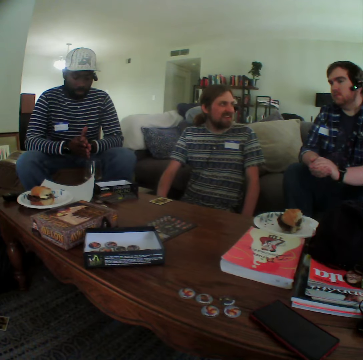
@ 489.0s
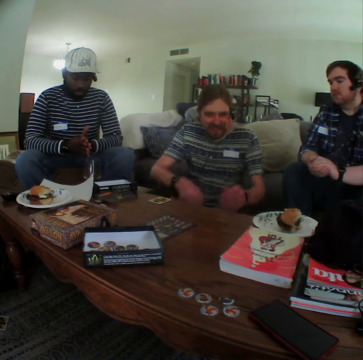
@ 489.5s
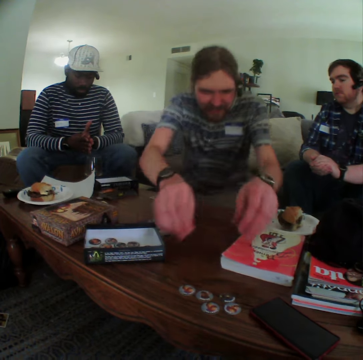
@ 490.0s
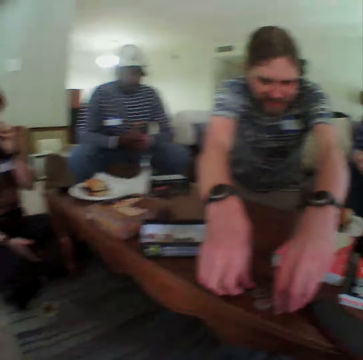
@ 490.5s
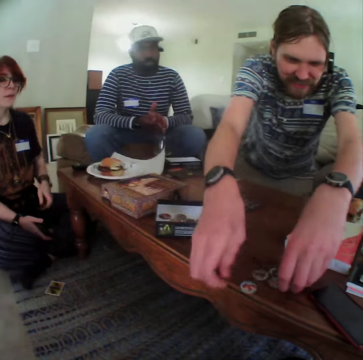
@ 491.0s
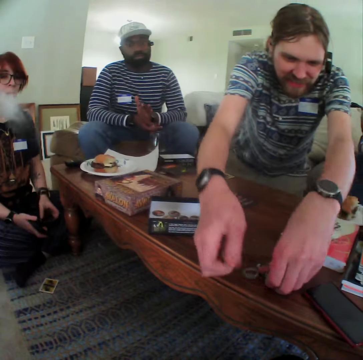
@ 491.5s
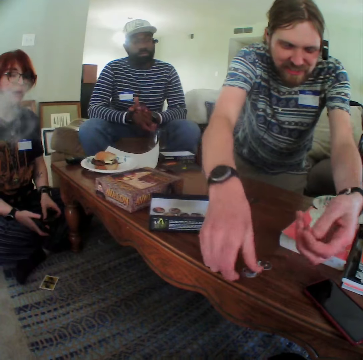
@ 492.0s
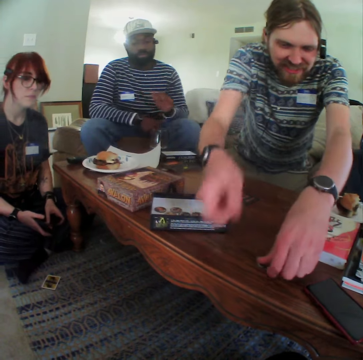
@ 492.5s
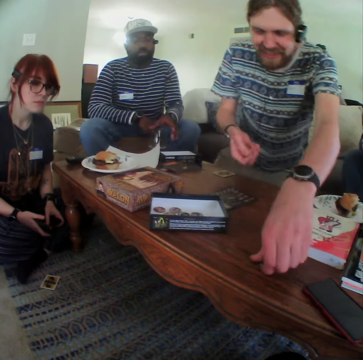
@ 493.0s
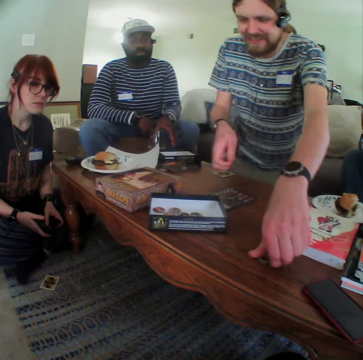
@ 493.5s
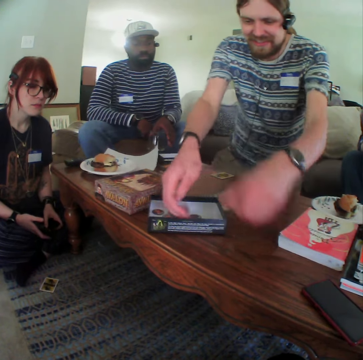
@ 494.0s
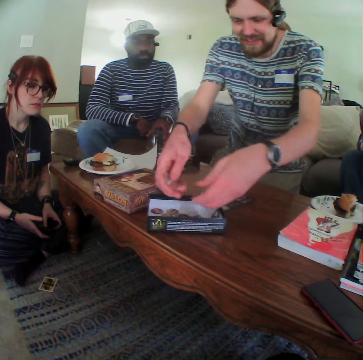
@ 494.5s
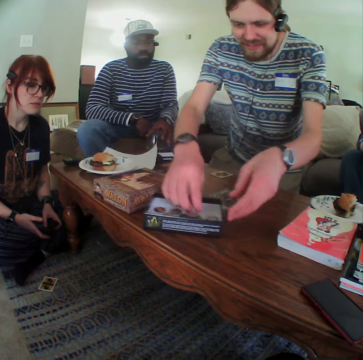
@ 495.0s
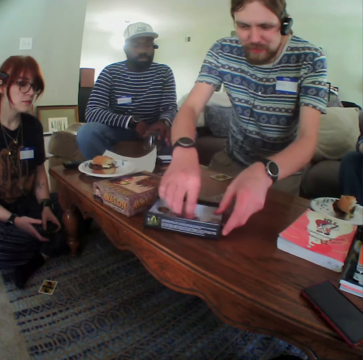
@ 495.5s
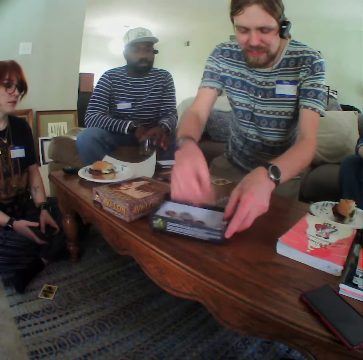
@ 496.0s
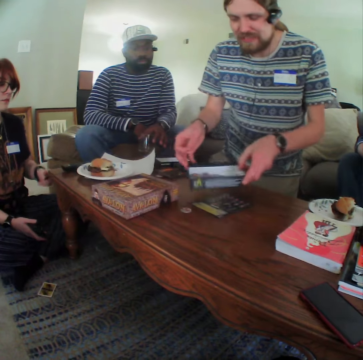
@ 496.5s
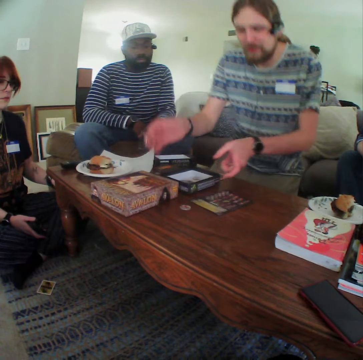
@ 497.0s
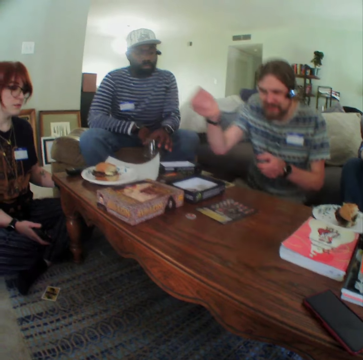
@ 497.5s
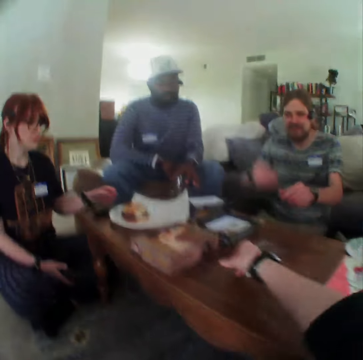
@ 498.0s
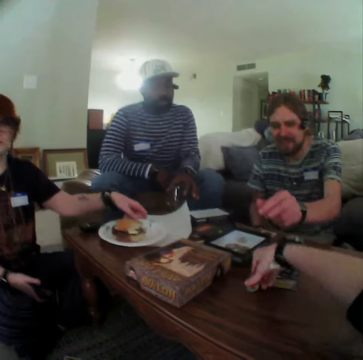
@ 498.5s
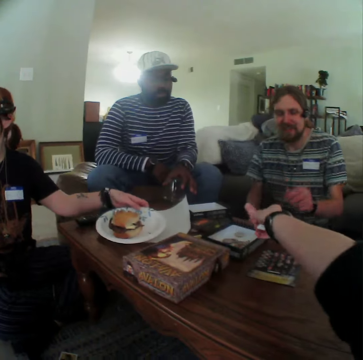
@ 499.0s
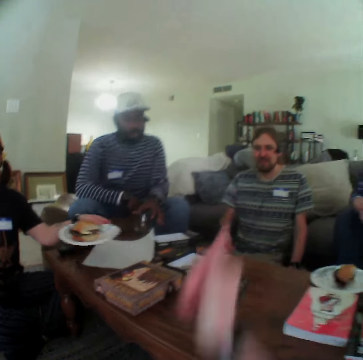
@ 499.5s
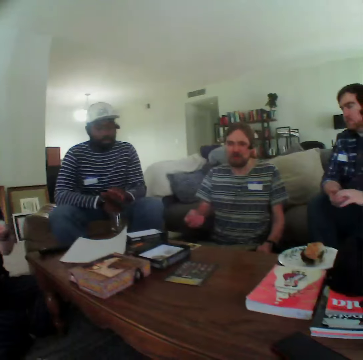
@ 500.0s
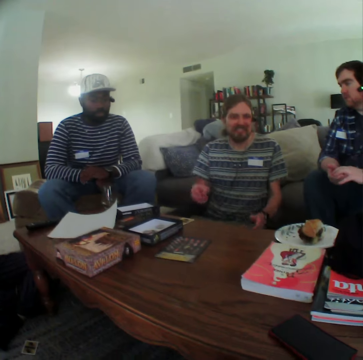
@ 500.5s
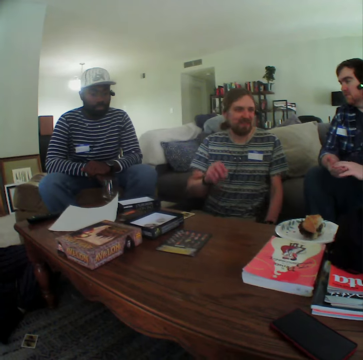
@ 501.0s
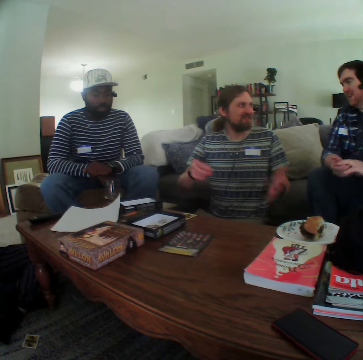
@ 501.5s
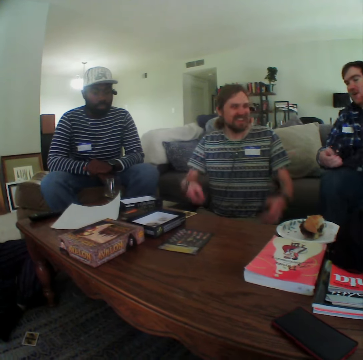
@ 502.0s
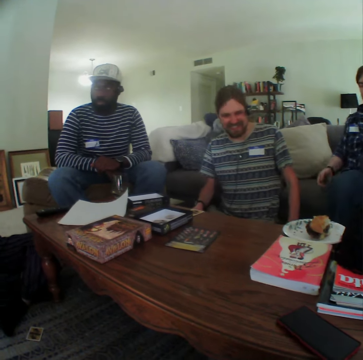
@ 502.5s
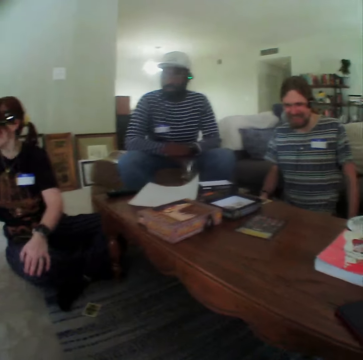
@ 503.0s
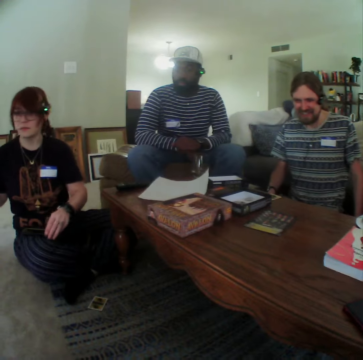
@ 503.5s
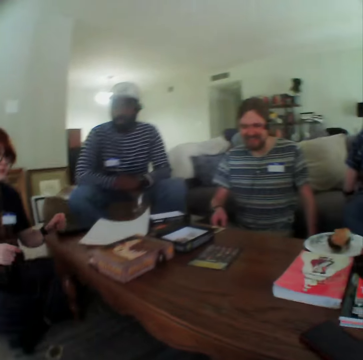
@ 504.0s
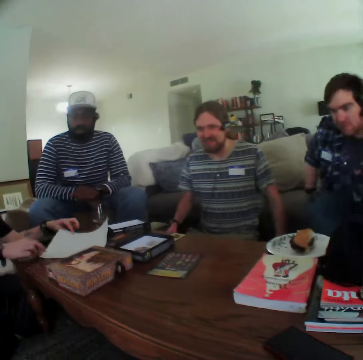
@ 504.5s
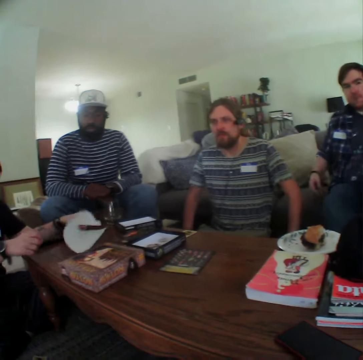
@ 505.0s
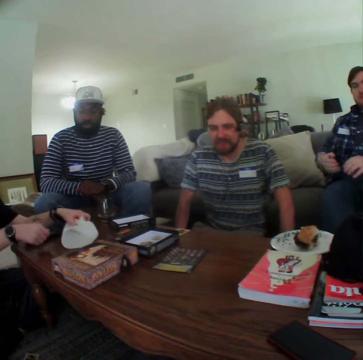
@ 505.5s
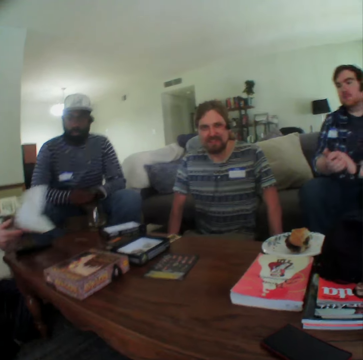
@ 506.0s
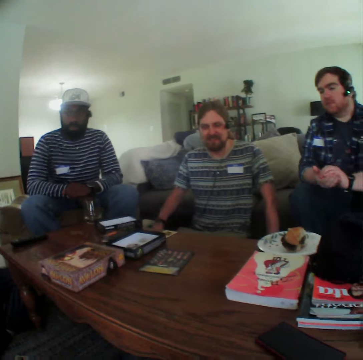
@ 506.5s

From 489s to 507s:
A person collects the small cards. The person puts the cards in the box. Another person takes the glass. The first person puts the box down. A third person moves the hand on the knee. The camera wearer picks a chip from the table. They put the small card in the box. The third person takes the plate. The first person moves the hands. The third person folds the paper.

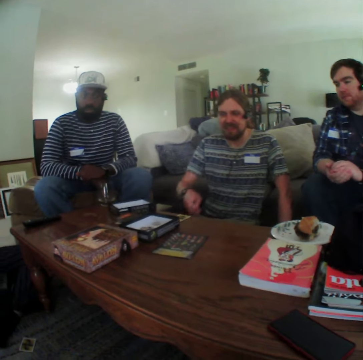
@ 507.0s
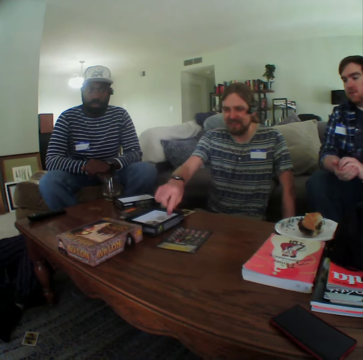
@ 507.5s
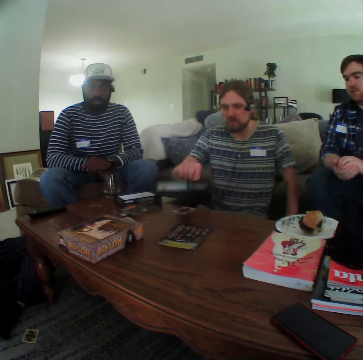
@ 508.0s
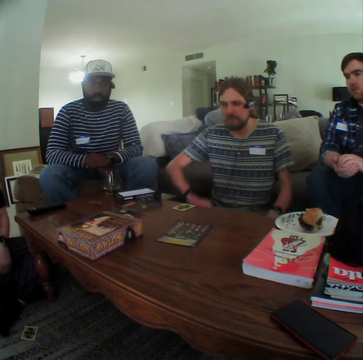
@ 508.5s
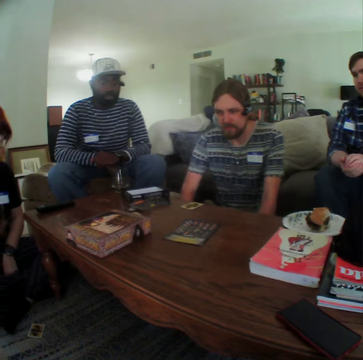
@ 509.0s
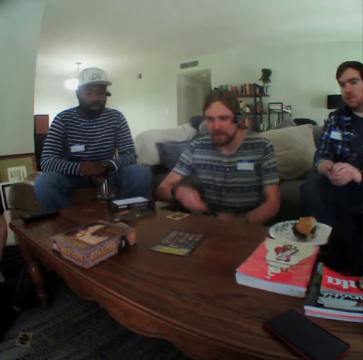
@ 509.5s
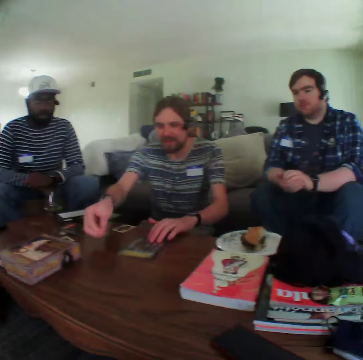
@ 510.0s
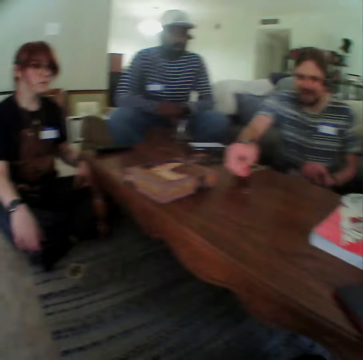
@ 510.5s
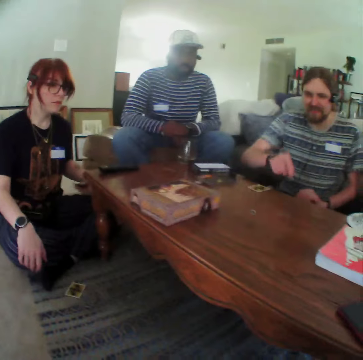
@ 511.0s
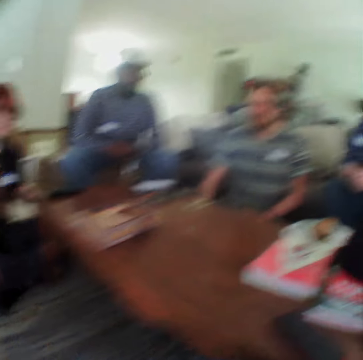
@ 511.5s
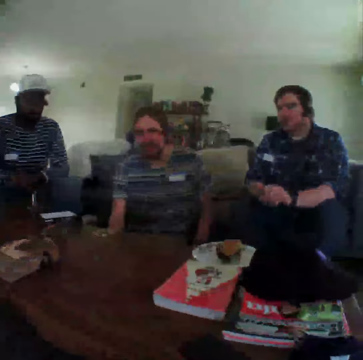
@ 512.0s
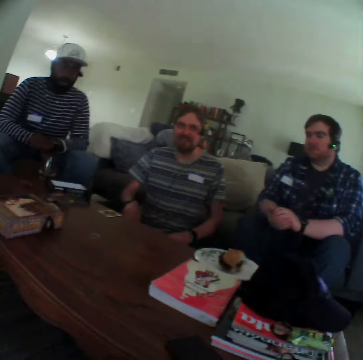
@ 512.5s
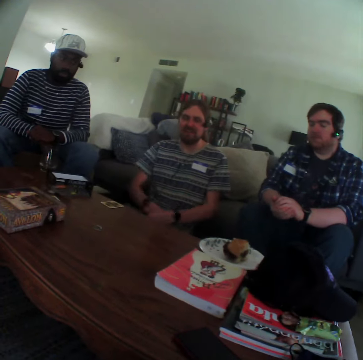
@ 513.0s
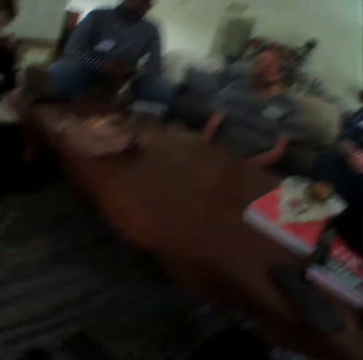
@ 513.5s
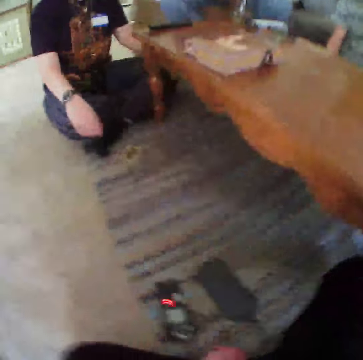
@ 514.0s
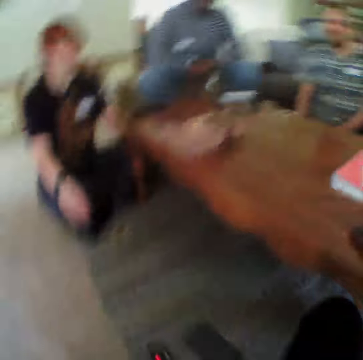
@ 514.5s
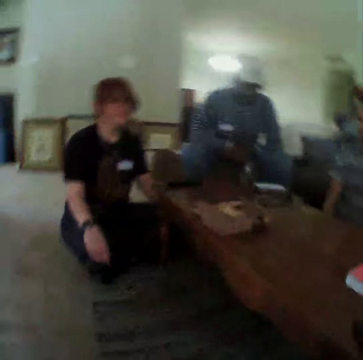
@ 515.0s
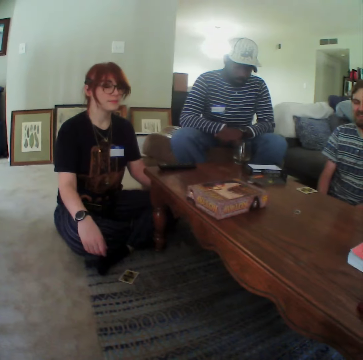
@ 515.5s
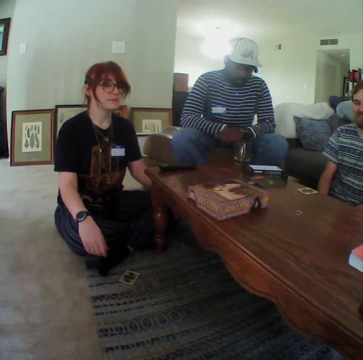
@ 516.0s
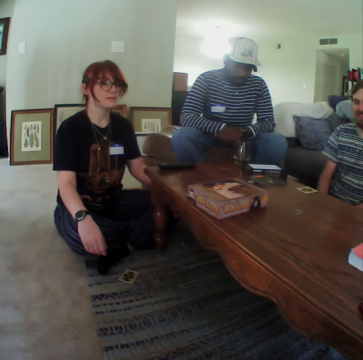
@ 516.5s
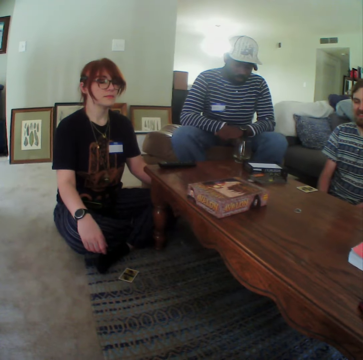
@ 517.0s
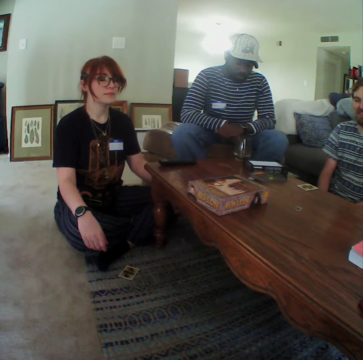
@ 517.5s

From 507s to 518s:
A person picks the box and puts the box down. The person moves the paper on the table, touches the small card on the table, and holds both hands.

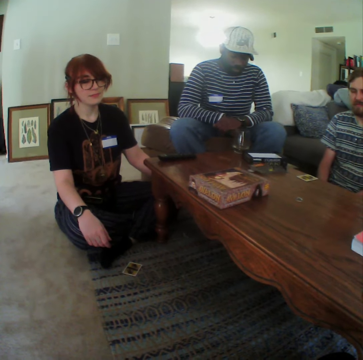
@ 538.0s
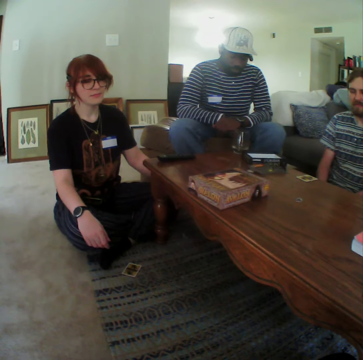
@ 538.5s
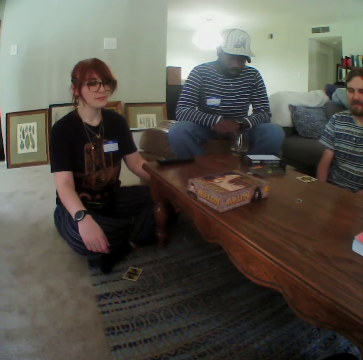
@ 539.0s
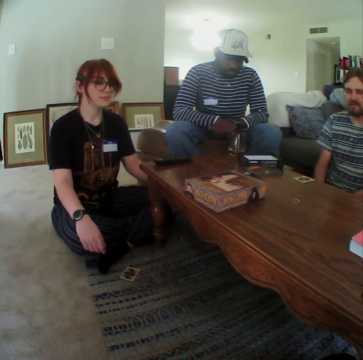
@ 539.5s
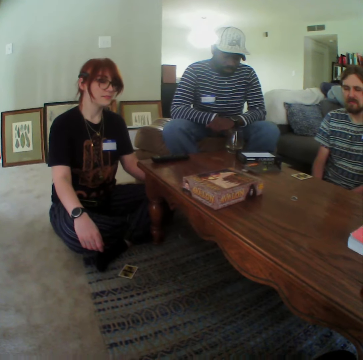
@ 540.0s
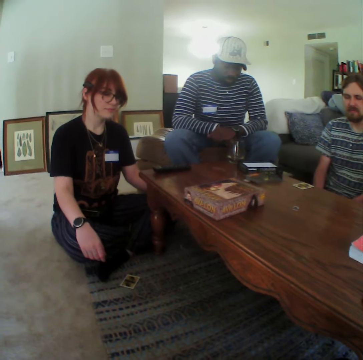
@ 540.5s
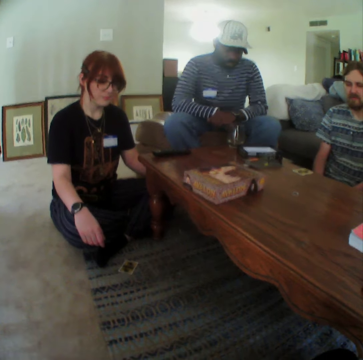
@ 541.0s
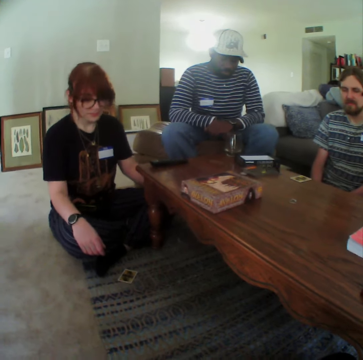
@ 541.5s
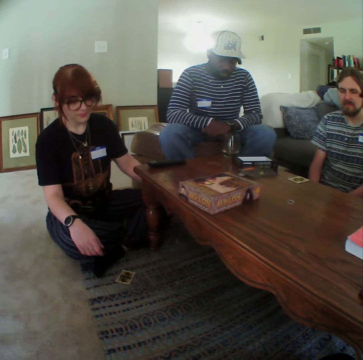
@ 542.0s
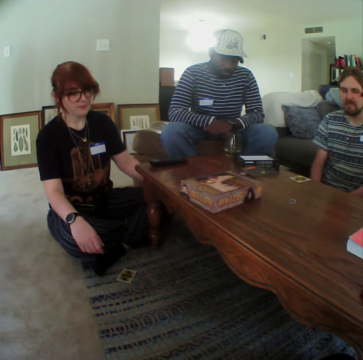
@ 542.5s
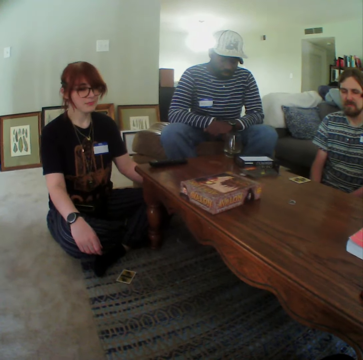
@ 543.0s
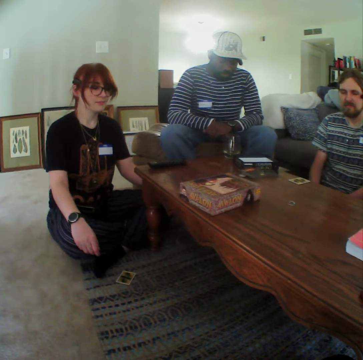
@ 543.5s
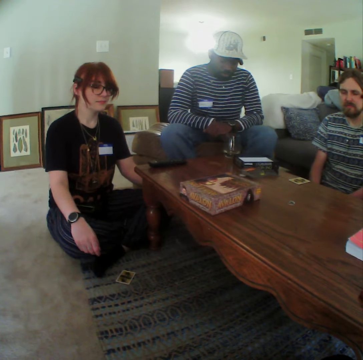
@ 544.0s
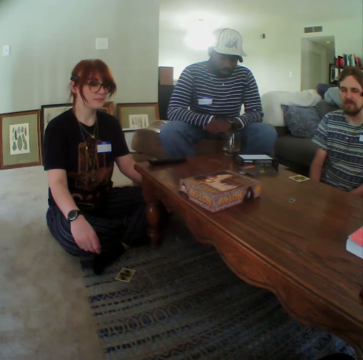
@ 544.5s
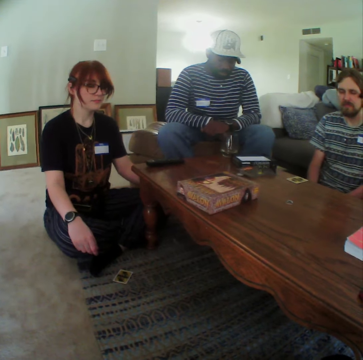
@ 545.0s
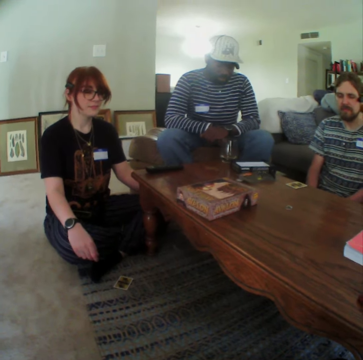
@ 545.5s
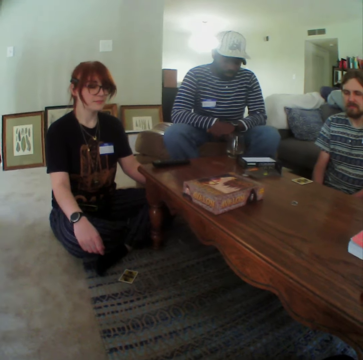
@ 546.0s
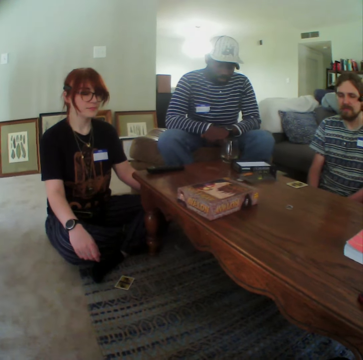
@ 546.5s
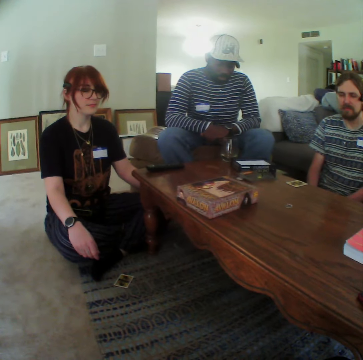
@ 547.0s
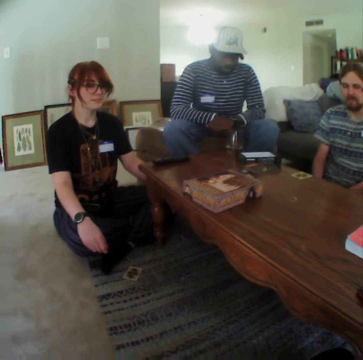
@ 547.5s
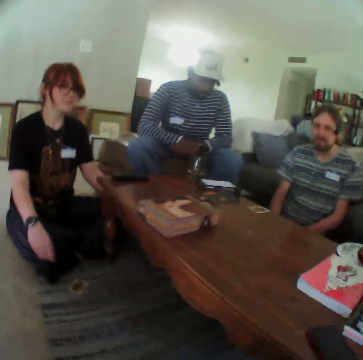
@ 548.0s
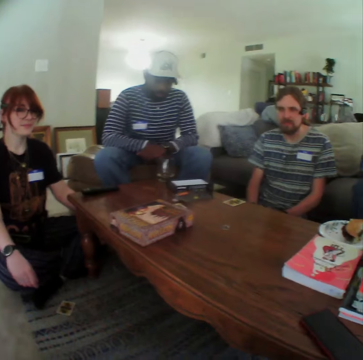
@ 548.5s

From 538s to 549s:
A person moves the head.
